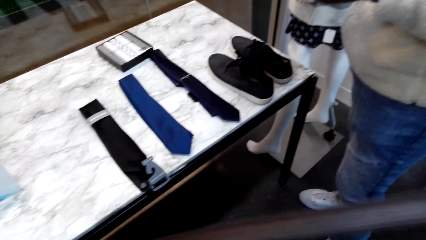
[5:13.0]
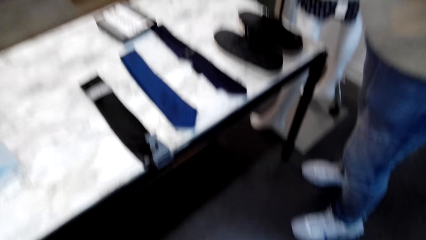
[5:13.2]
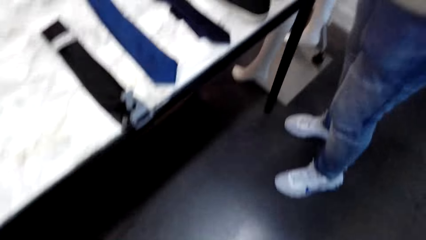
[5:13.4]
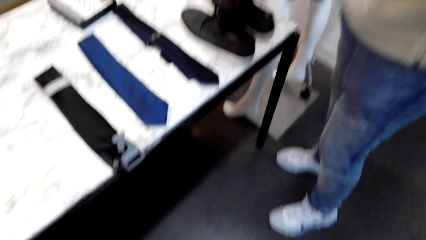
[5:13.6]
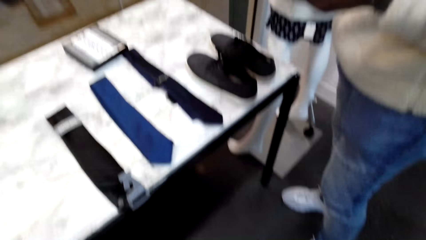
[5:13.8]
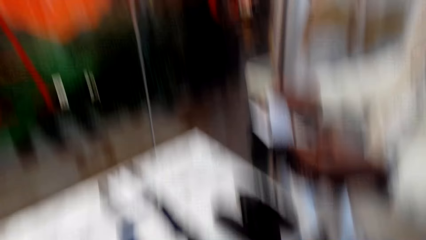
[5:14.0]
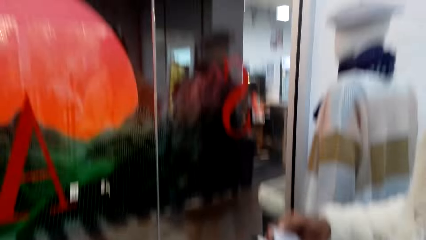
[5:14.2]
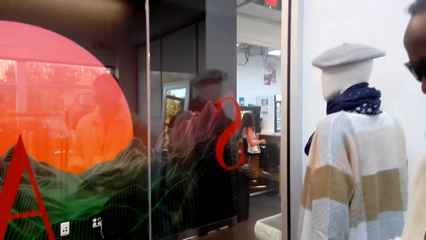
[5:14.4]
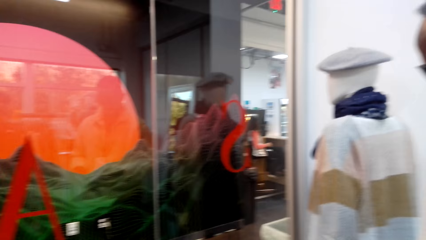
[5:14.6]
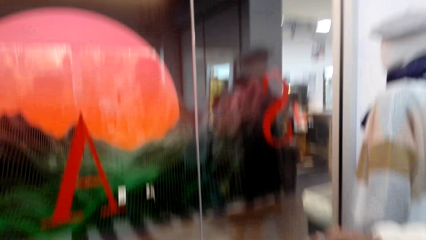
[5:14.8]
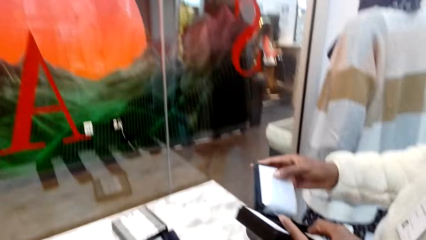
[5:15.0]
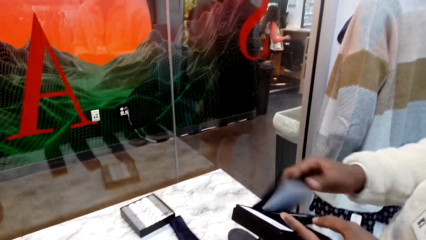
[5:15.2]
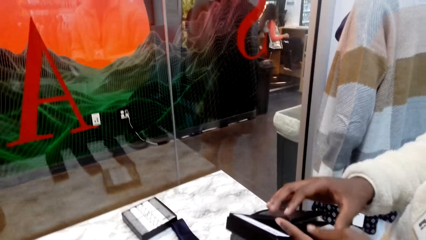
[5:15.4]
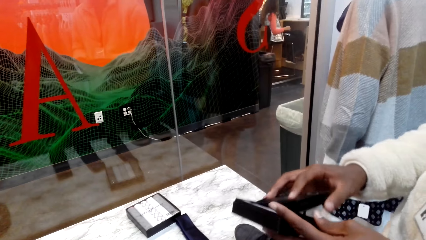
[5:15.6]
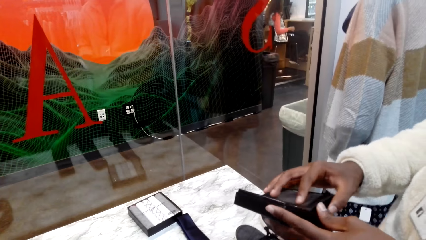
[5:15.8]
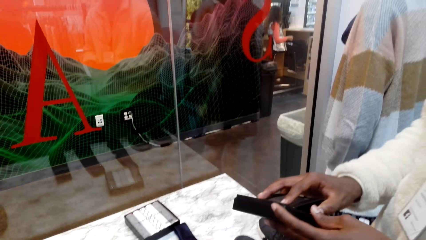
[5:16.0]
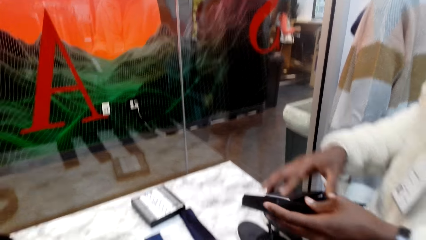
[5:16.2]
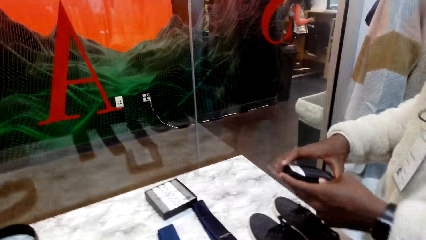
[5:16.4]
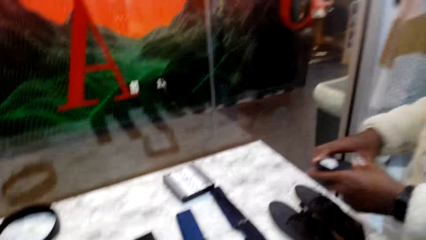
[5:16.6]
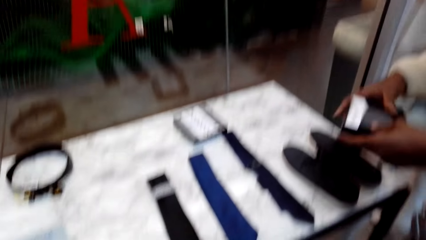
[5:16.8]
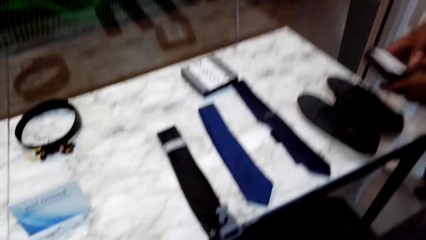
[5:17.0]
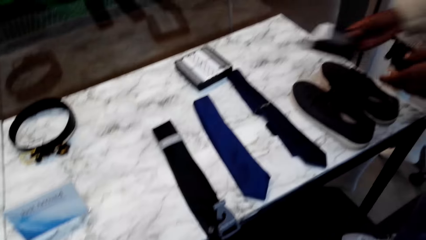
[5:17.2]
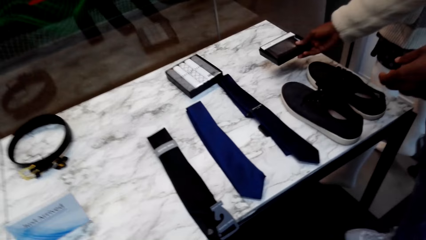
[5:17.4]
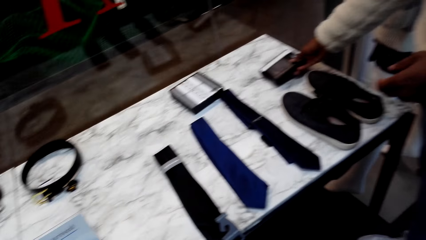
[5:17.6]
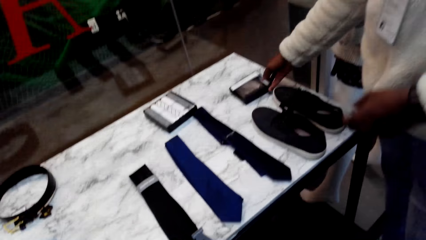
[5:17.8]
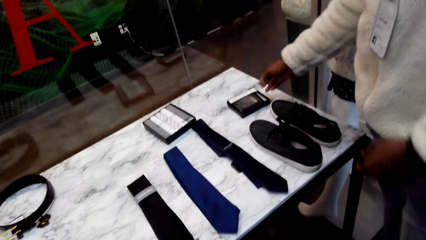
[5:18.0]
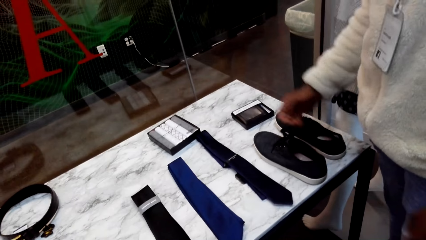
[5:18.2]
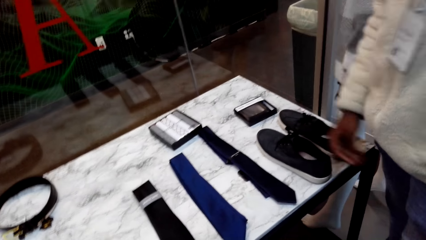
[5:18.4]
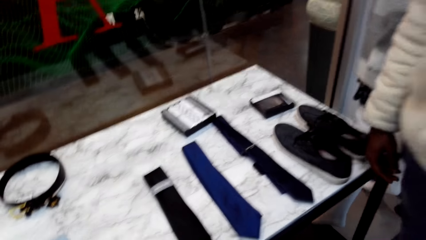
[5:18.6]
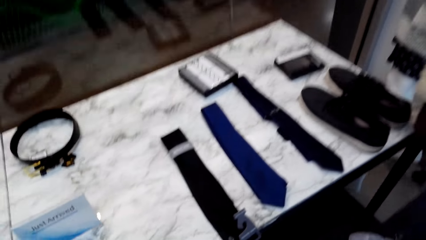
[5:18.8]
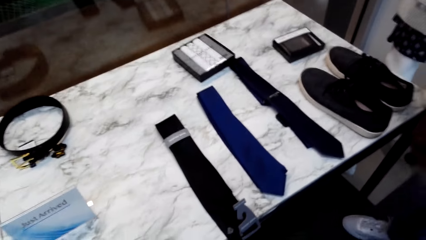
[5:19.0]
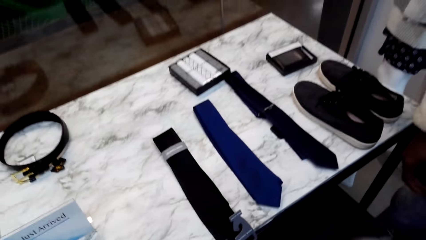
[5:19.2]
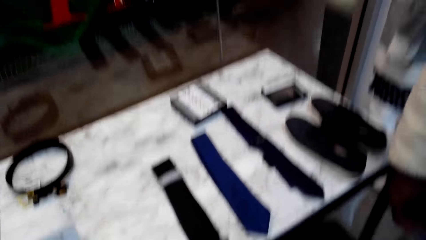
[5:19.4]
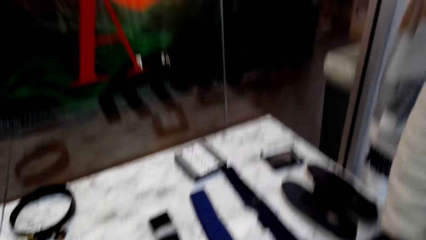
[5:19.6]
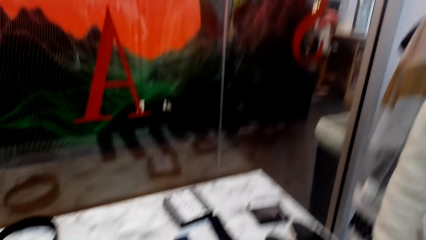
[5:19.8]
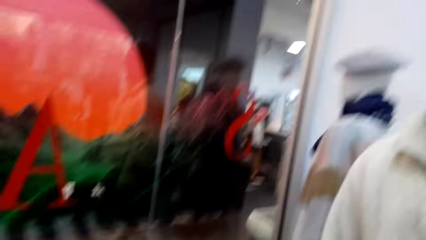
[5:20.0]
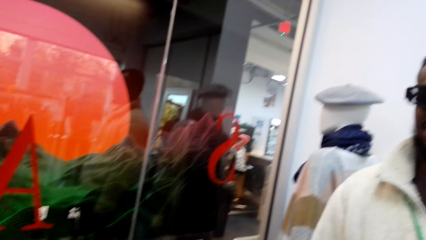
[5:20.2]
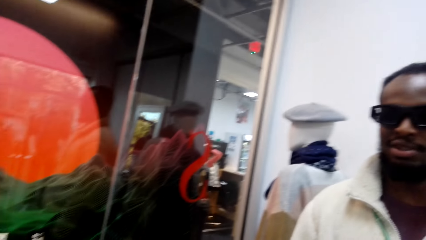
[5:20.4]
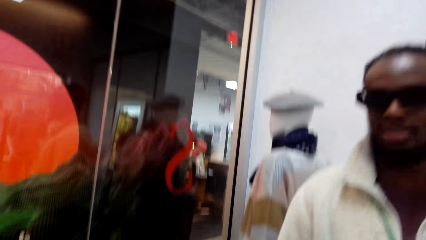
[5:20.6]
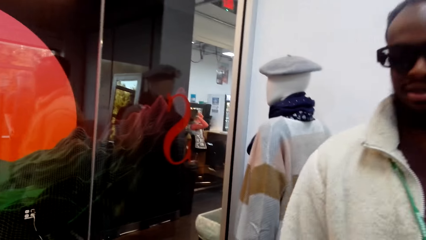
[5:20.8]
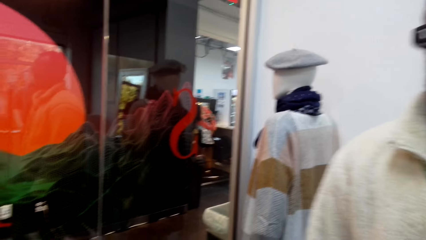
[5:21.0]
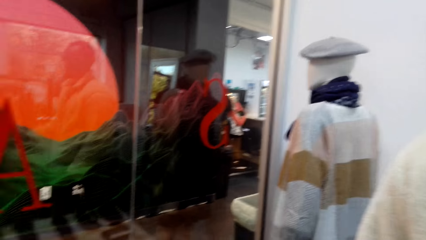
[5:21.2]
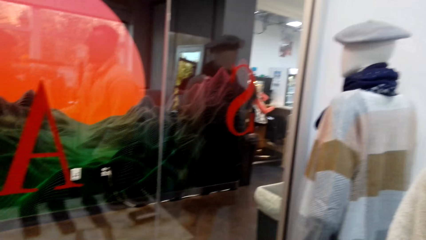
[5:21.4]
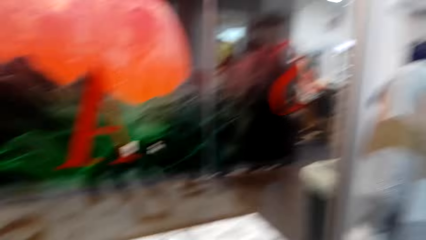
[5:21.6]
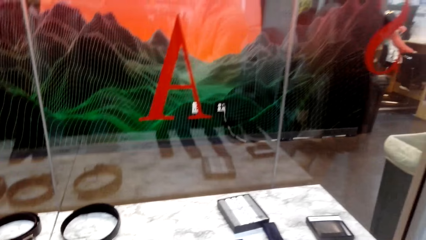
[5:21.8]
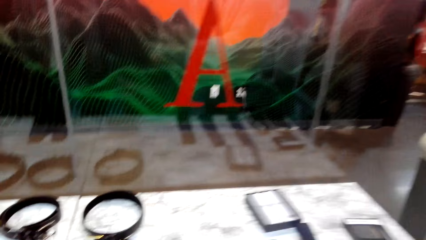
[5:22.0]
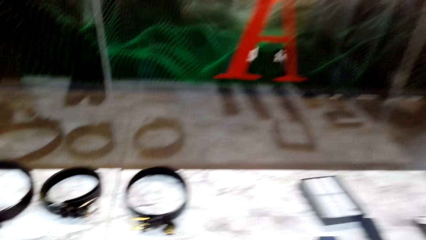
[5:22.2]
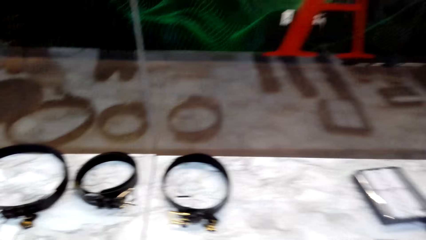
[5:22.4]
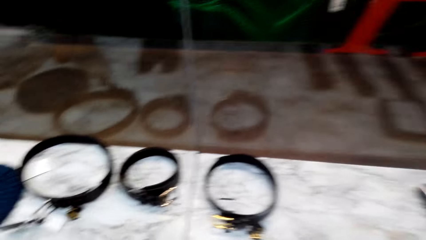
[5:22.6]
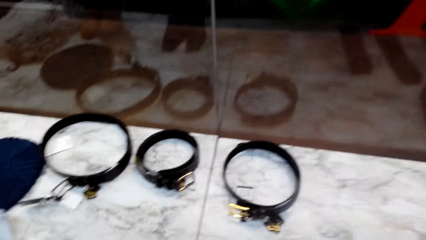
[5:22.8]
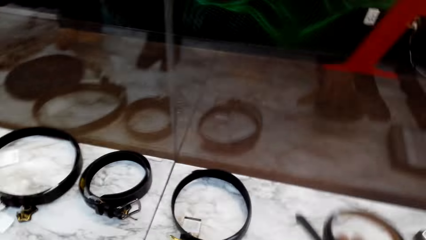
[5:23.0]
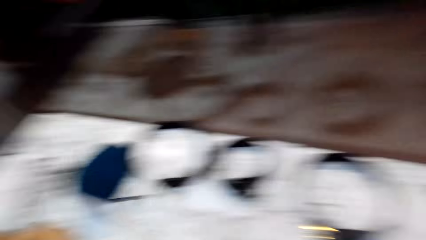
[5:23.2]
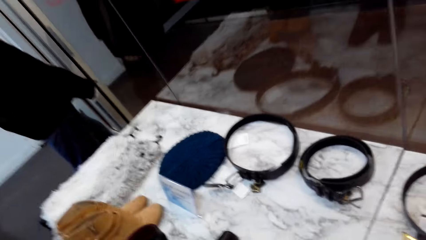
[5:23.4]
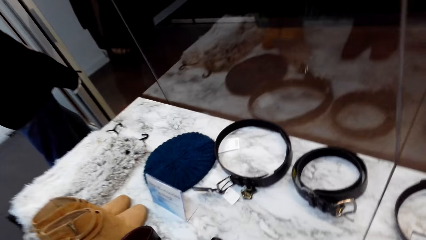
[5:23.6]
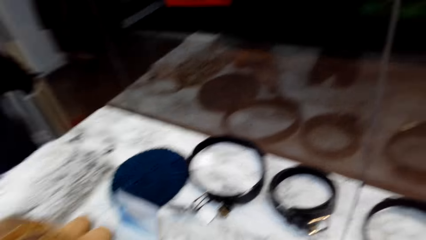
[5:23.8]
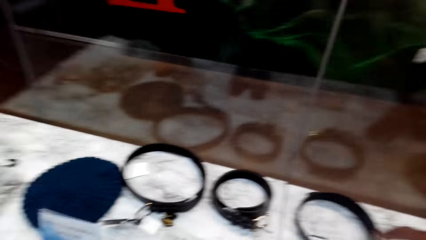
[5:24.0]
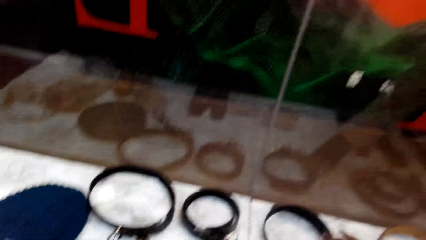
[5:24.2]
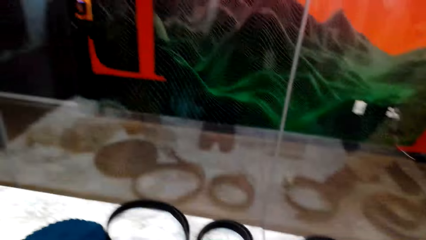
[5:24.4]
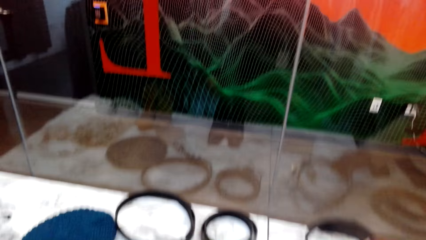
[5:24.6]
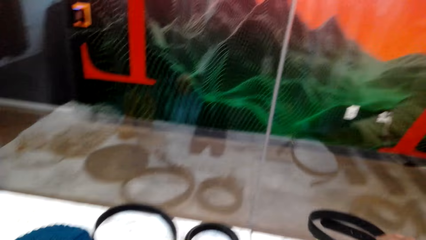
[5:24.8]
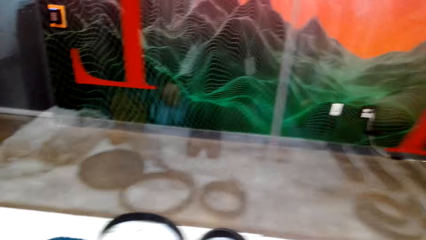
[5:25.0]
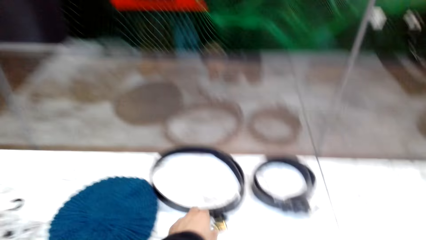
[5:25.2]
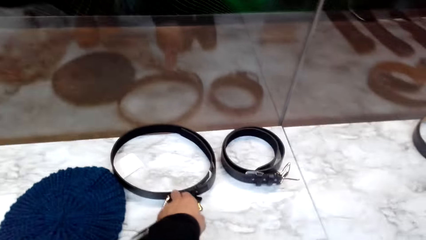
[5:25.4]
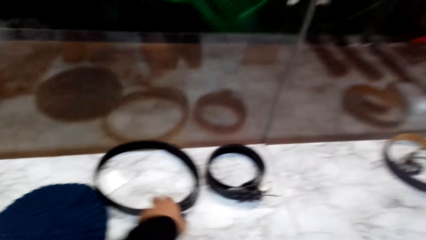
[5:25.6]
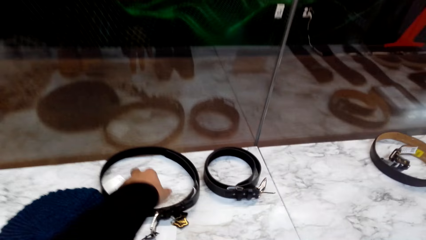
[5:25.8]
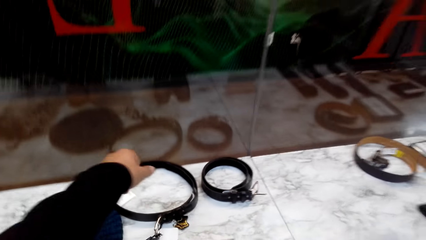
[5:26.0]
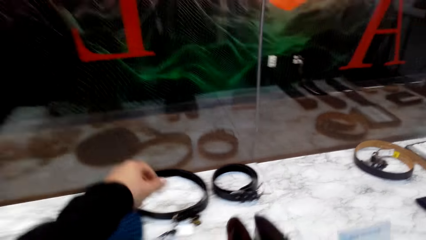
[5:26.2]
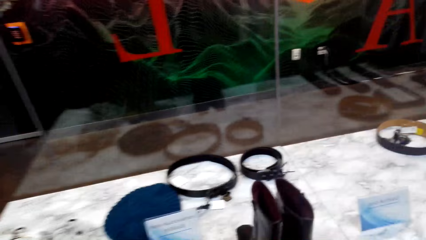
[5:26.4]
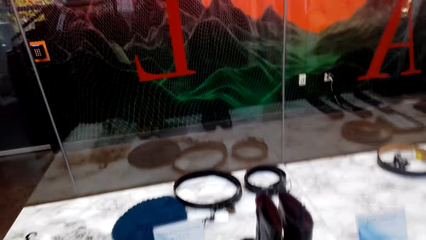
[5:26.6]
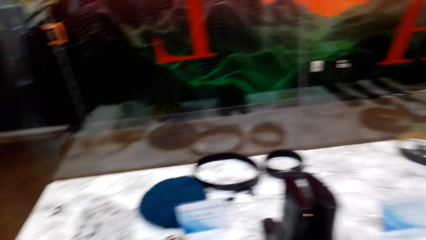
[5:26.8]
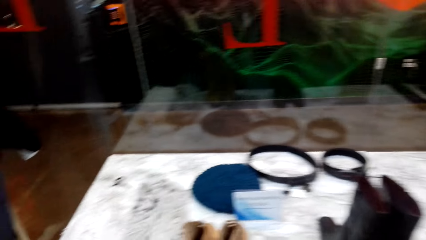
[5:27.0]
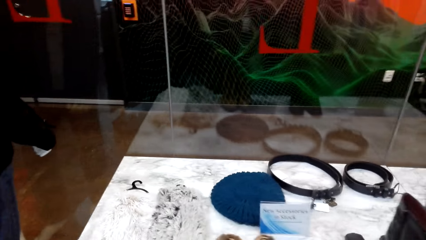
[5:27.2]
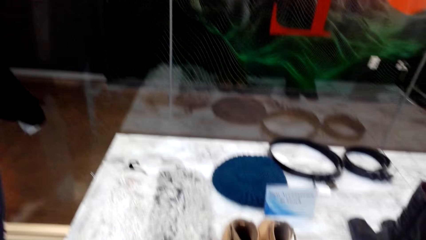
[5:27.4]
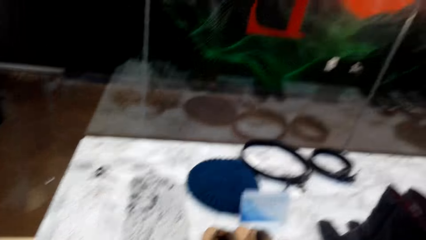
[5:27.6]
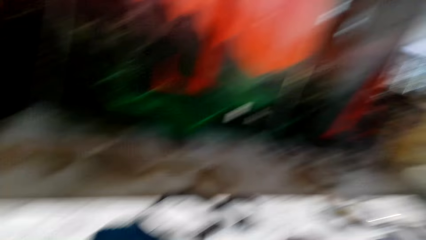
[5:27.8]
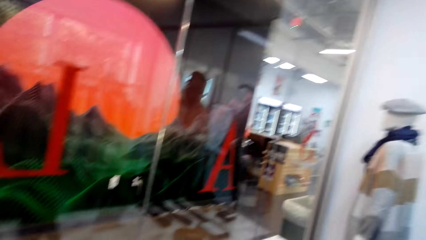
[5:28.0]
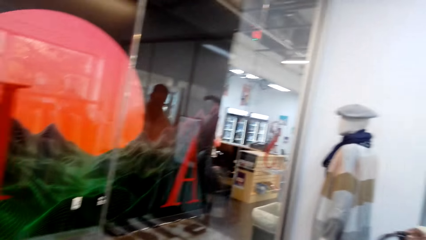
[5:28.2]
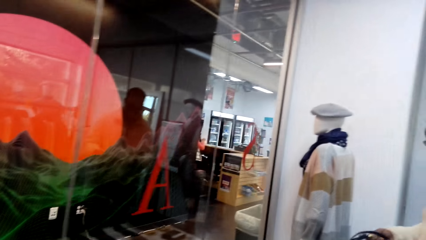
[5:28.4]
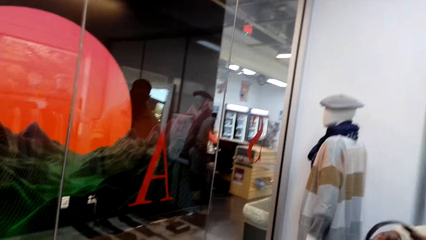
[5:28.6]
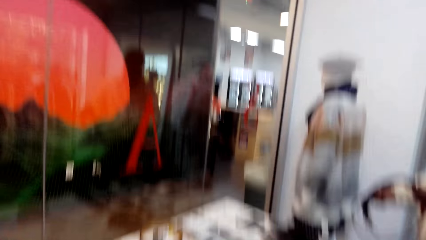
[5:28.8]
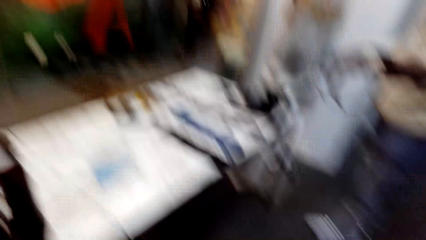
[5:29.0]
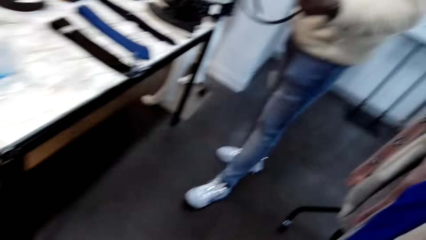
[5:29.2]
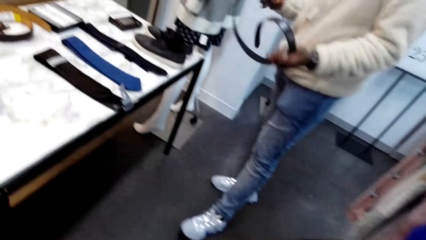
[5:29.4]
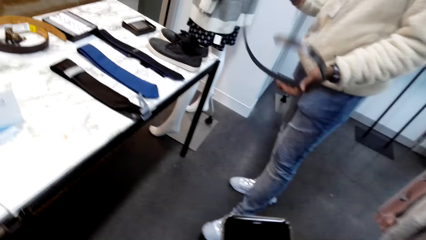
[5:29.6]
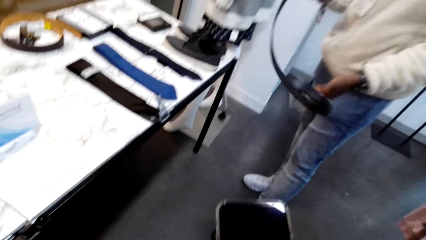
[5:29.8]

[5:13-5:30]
The camera wearer looks around. A person covers something. The person places something on the table. The camera wearer looks around. The person walks around. The camera wearer looks around. They put the belt on the table. Another person picks up a belt from the table. The camera wearer walks around. The other person holds the belt.
